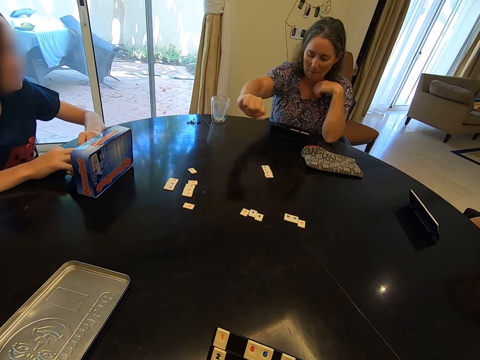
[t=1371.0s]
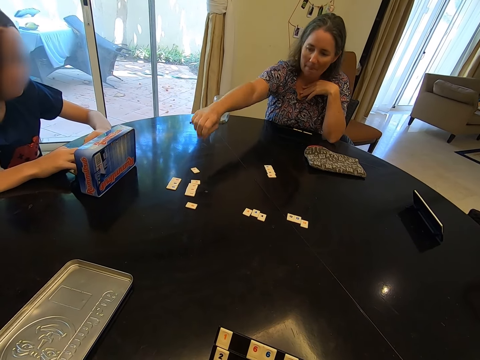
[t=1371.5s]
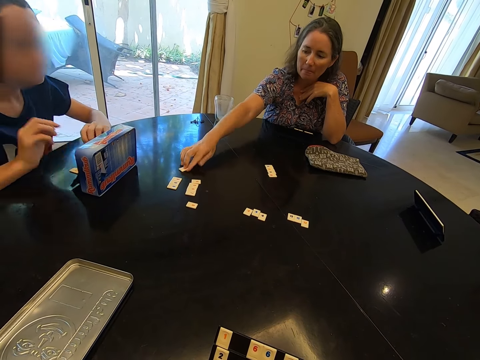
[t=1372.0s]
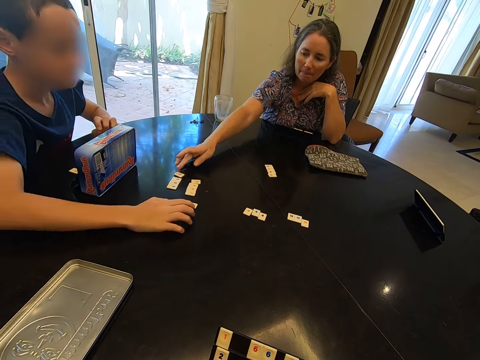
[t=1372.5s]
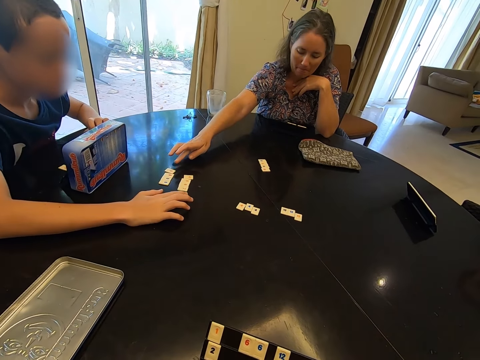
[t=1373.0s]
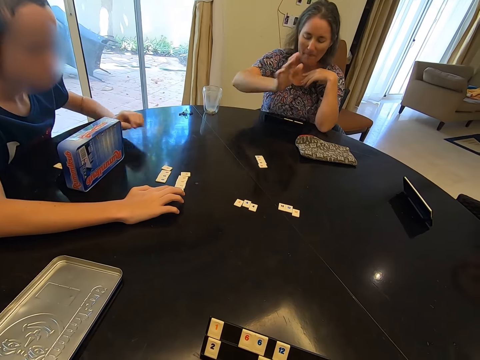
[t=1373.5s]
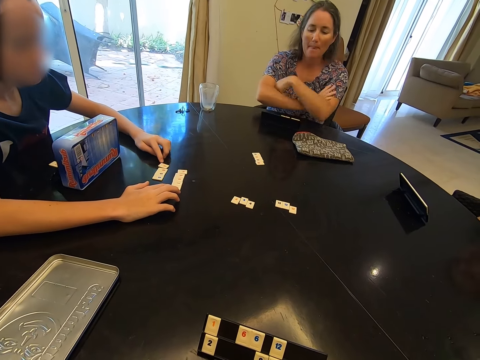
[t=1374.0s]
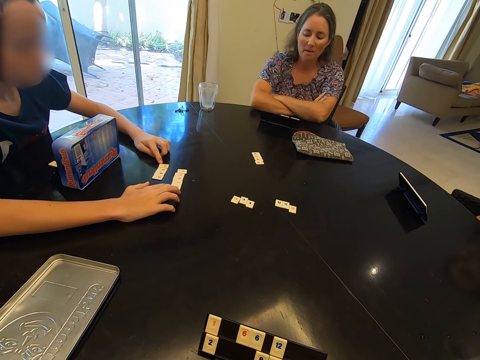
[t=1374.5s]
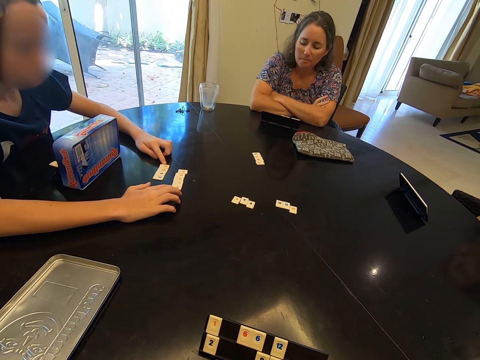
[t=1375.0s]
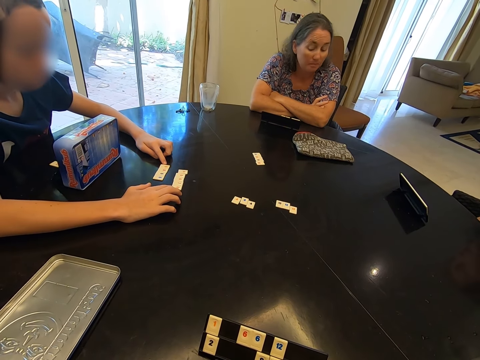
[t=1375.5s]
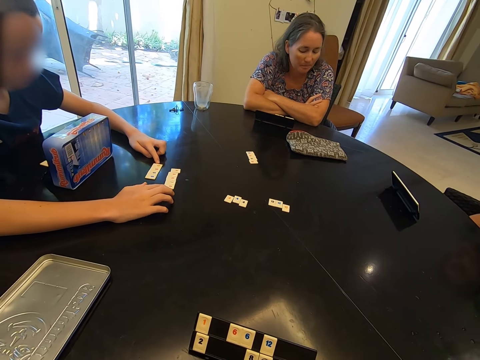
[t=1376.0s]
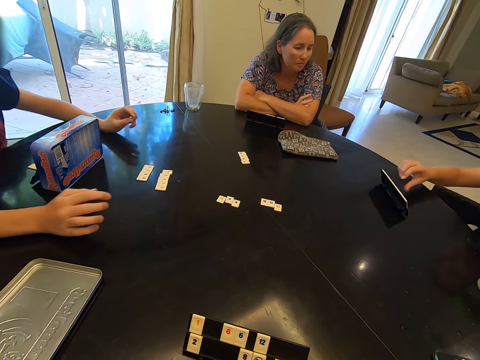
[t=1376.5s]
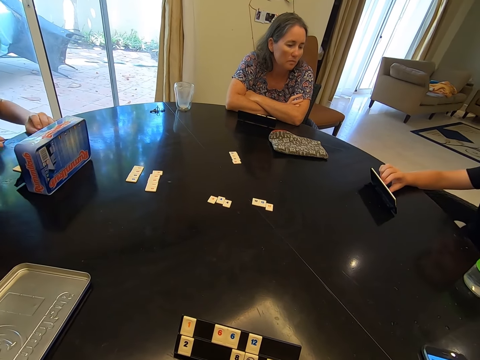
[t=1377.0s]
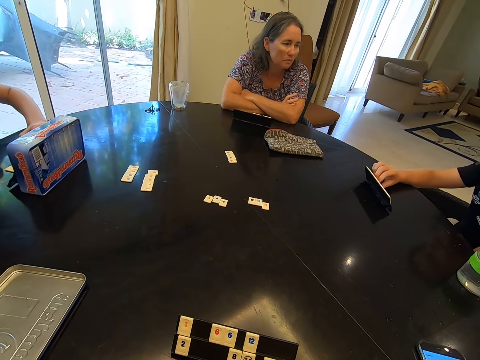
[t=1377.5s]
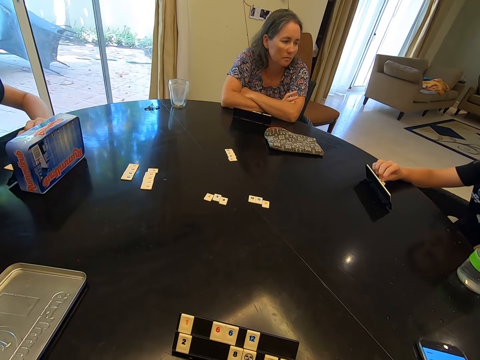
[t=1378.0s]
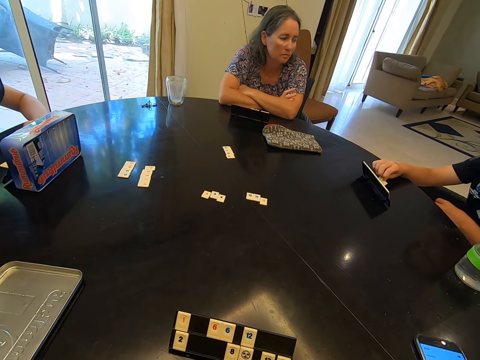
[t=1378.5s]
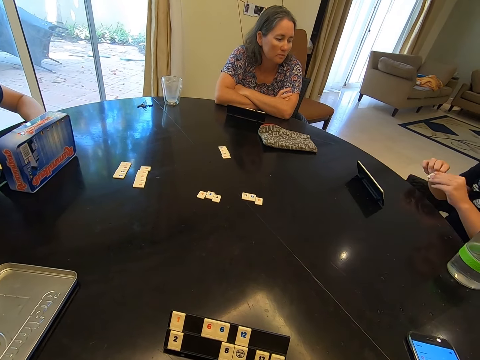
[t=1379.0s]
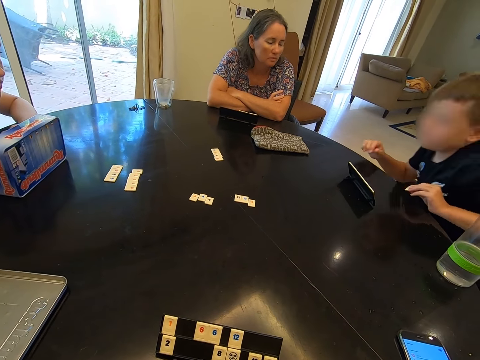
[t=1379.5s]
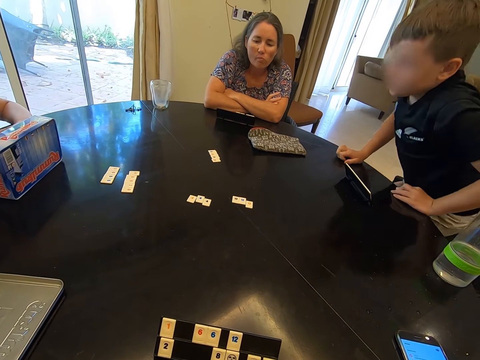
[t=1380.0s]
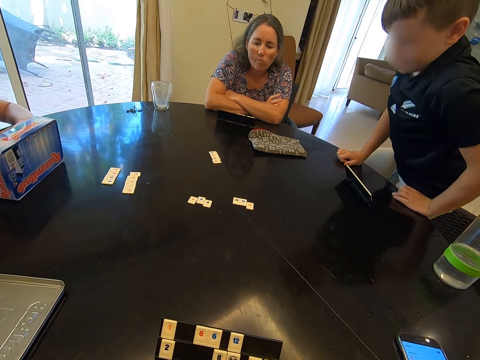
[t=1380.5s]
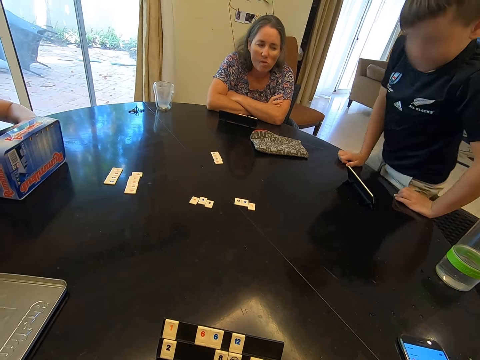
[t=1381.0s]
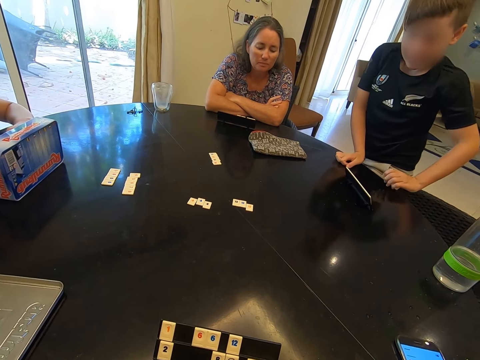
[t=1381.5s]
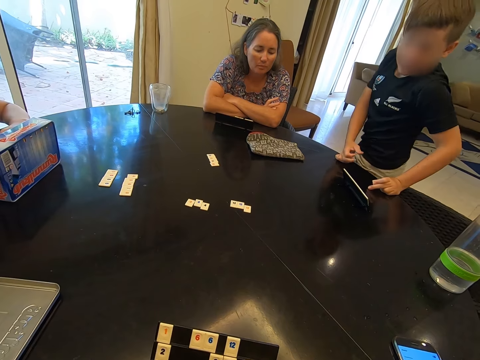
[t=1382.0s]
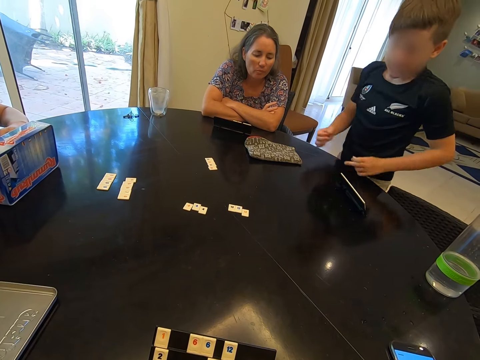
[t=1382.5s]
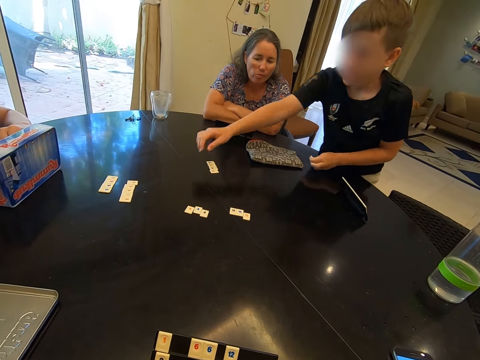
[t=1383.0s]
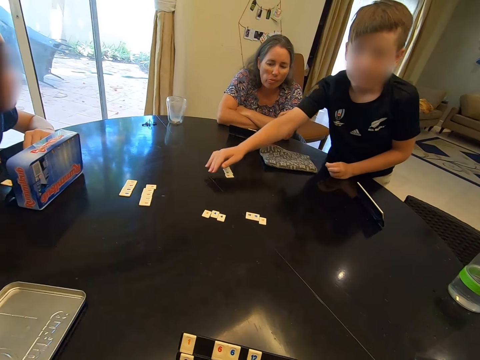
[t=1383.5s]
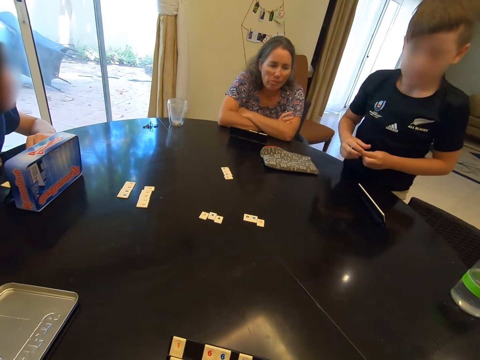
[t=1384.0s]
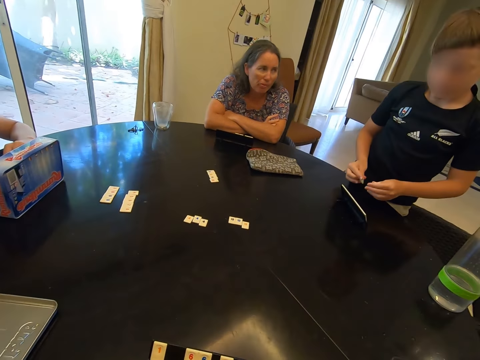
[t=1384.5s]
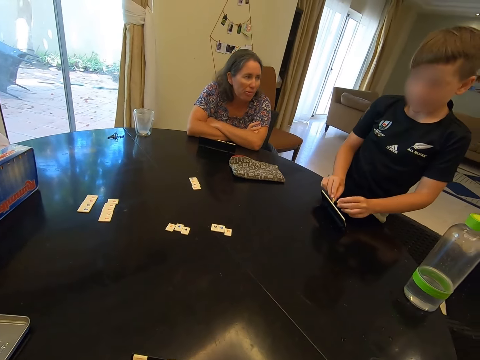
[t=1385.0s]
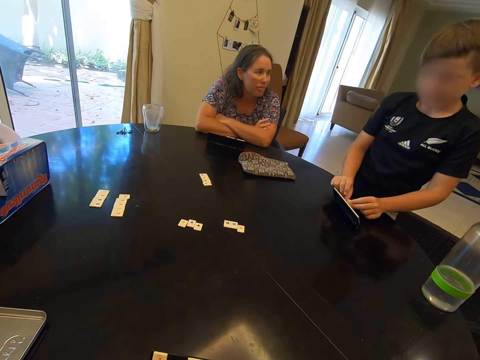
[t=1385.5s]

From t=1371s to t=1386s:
A woman touches dice on the table. The camera wearer talks to a boy. The boy talks to the camera wearer.

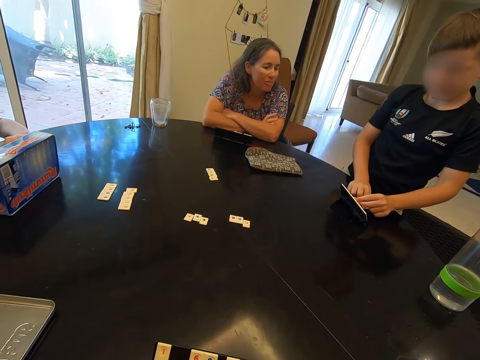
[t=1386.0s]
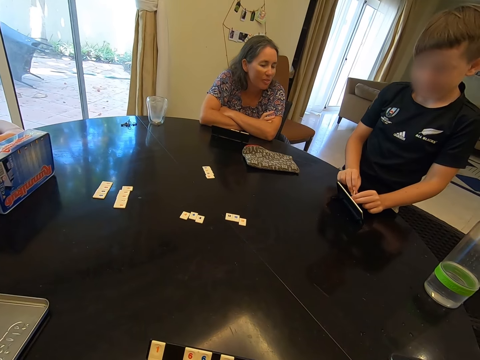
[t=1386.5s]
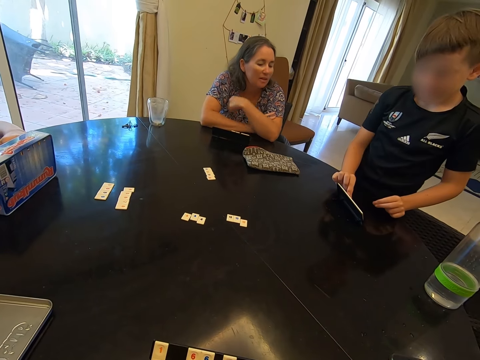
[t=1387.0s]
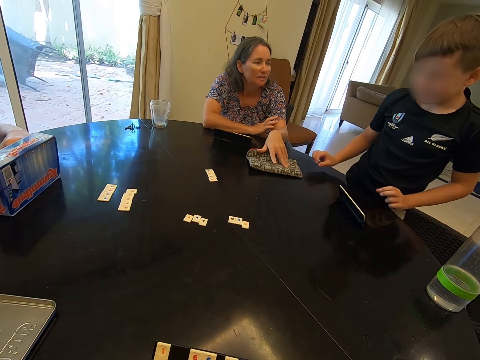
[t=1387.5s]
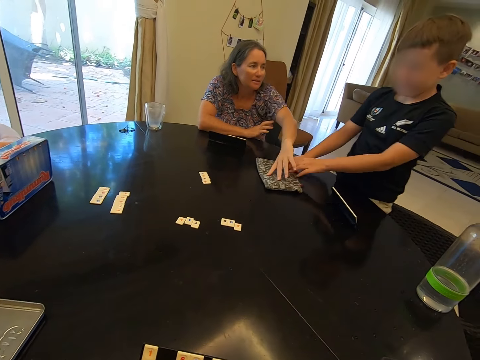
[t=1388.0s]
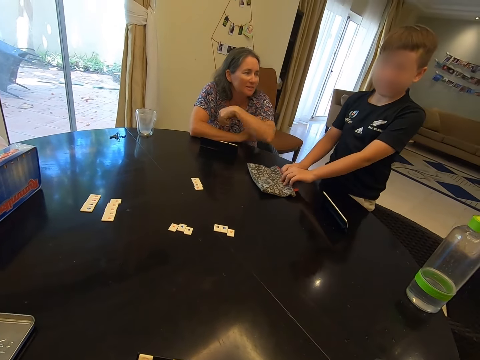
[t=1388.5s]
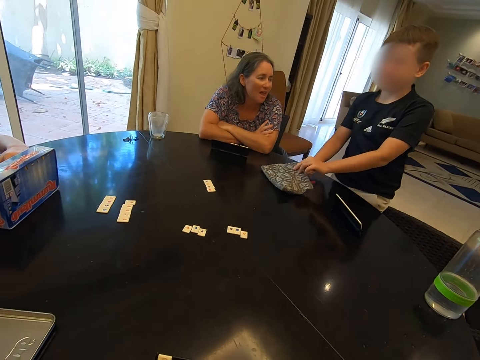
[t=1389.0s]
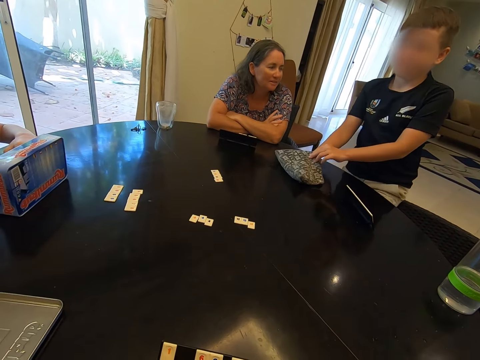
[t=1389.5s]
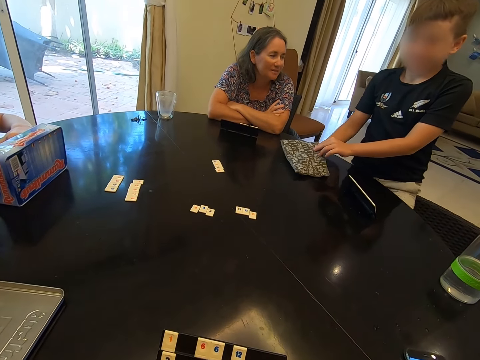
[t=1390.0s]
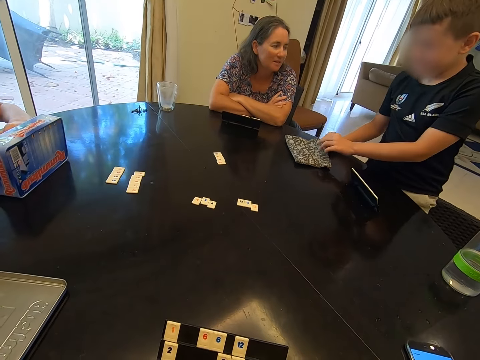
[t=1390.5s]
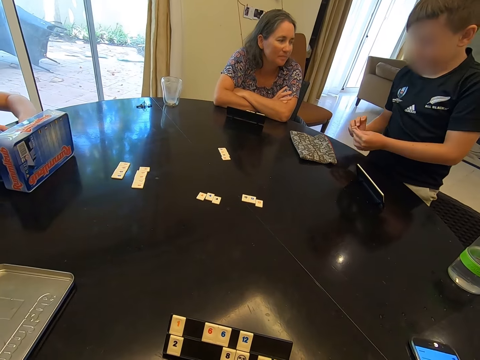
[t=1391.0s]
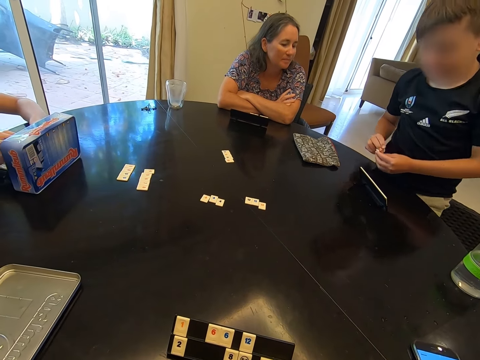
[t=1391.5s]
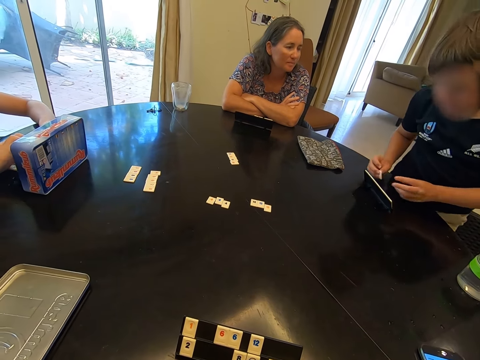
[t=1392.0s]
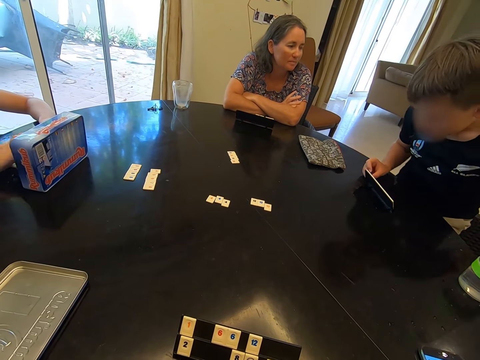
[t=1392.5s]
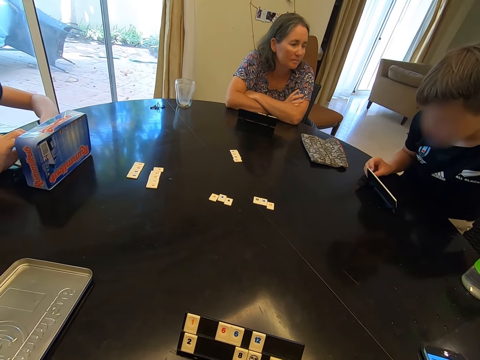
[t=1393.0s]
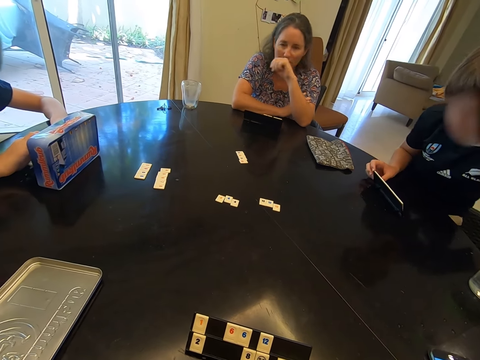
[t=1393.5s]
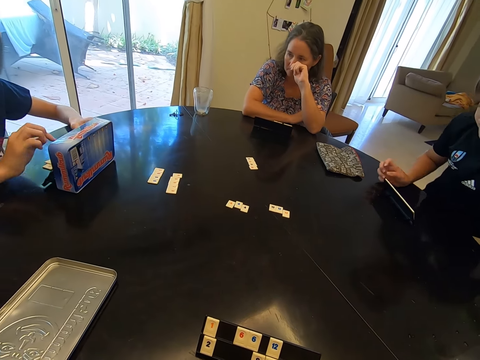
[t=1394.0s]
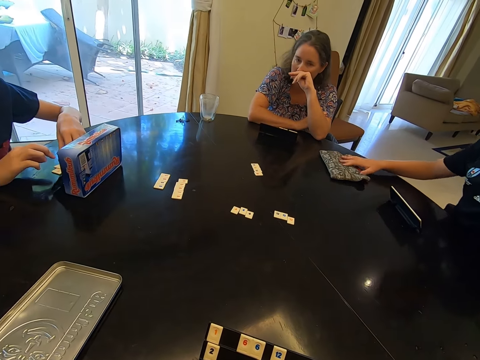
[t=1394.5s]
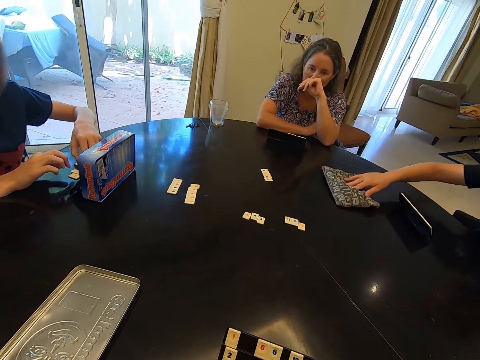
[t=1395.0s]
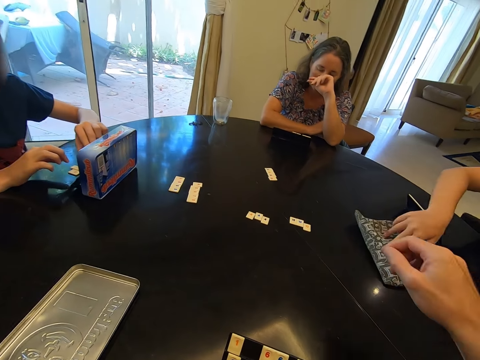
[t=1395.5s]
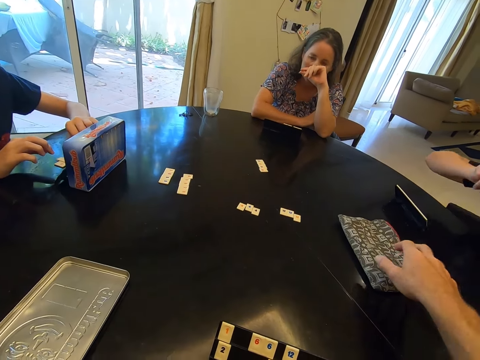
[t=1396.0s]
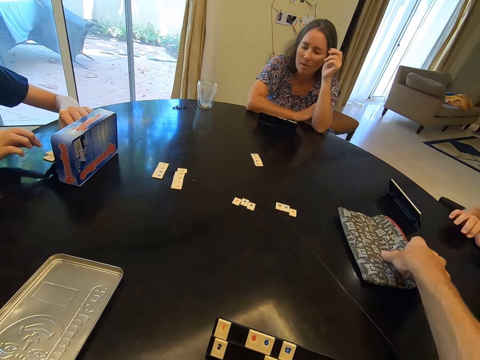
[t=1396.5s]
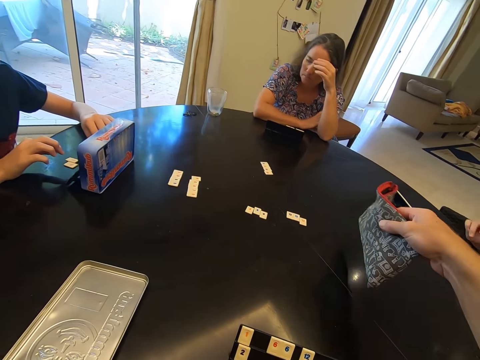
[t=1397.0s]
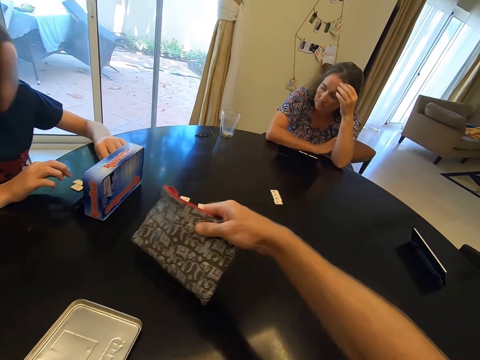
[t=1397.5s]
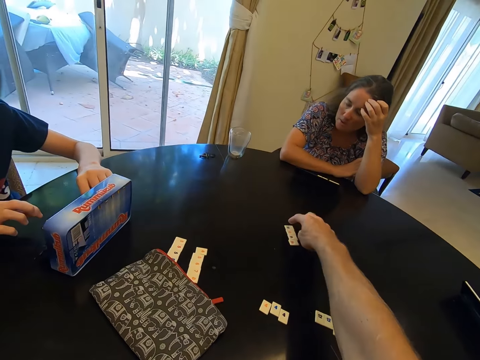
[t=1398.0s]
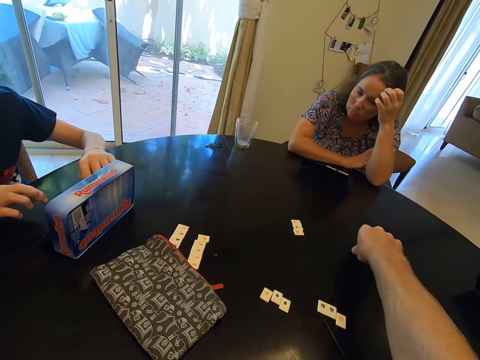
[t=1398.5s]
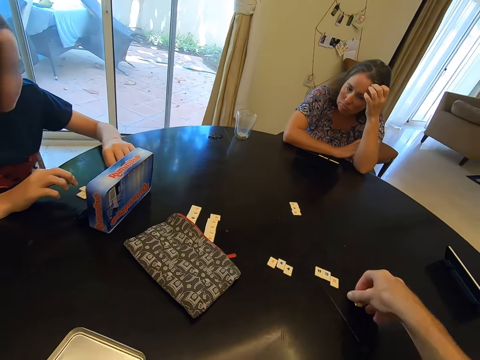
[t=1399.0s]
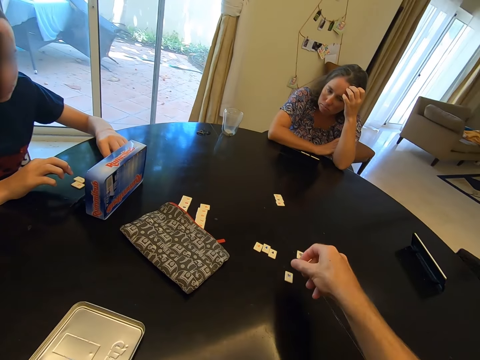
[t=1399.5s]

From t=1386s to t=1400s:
A woman moves a purse or bag on the table. A boy removes dice from the purse. The camera wearer talks to the boy. The boy talks to the camera wearer. The boy puts the dice on the stand. The boy moves the purse on the table. The camera wearer moves the purse on the table. They hold the bag, place the bag on the table, move the dice on the table, and drag the game chip on the table.
